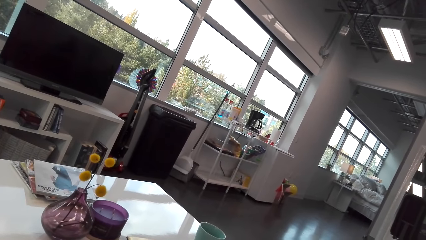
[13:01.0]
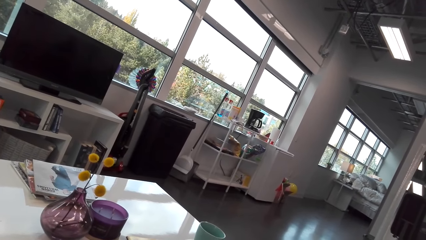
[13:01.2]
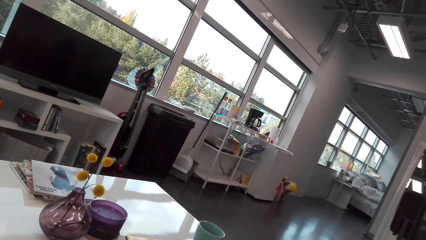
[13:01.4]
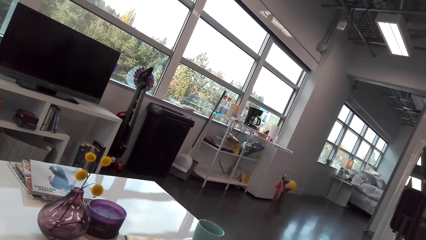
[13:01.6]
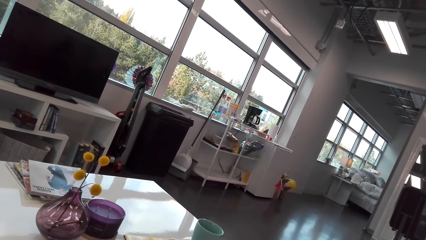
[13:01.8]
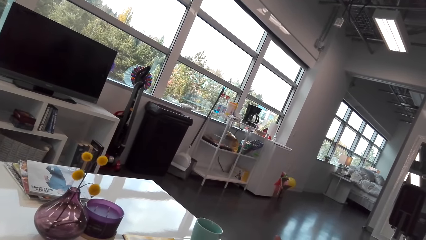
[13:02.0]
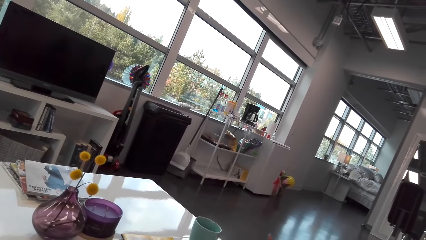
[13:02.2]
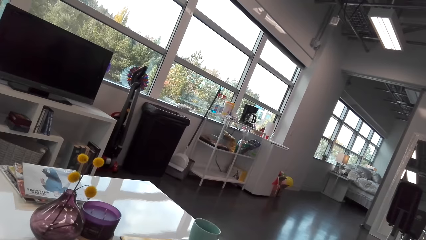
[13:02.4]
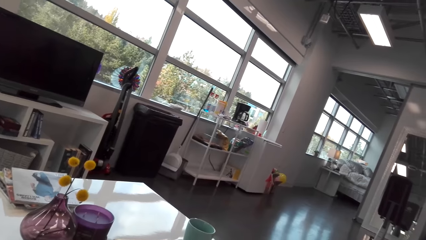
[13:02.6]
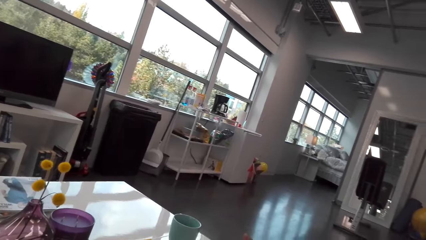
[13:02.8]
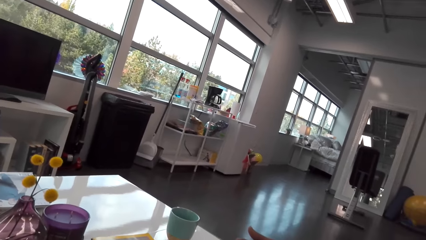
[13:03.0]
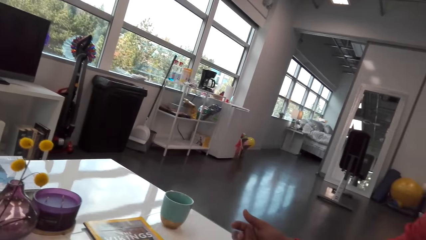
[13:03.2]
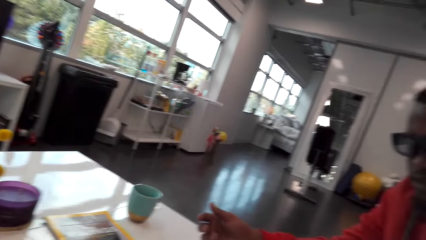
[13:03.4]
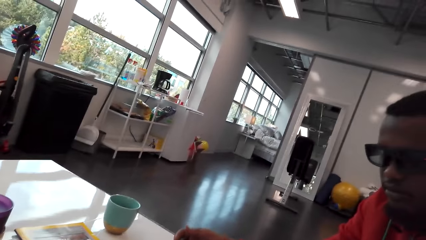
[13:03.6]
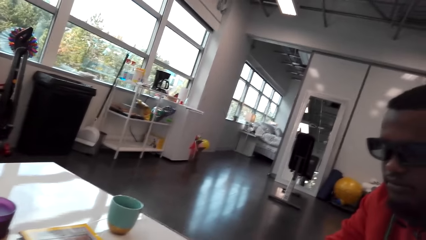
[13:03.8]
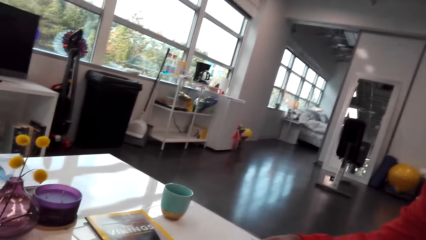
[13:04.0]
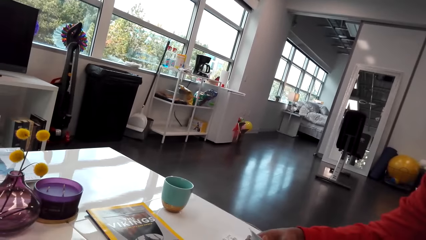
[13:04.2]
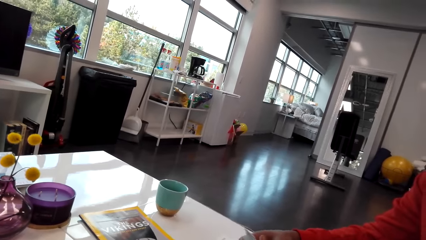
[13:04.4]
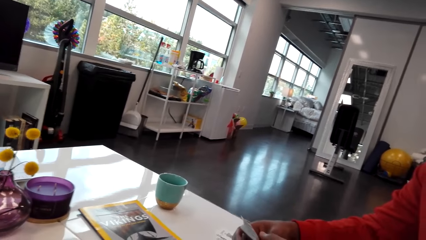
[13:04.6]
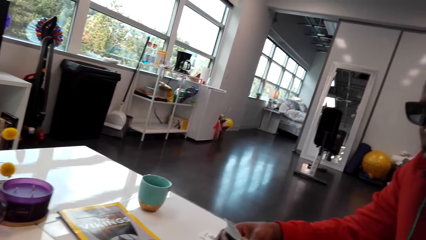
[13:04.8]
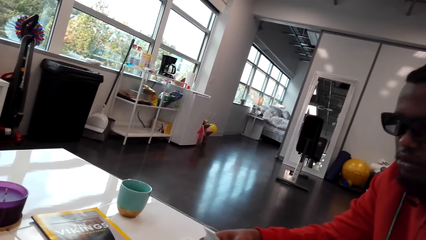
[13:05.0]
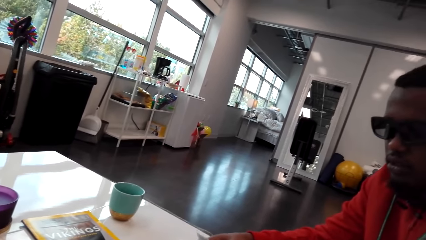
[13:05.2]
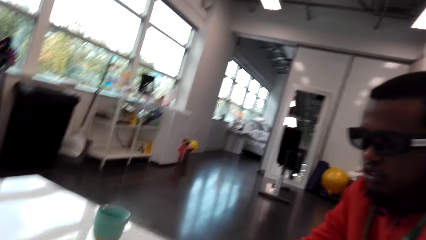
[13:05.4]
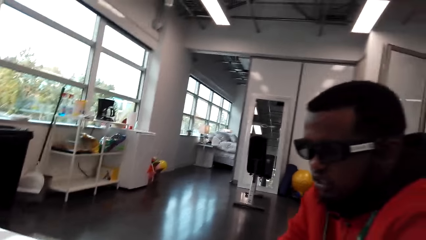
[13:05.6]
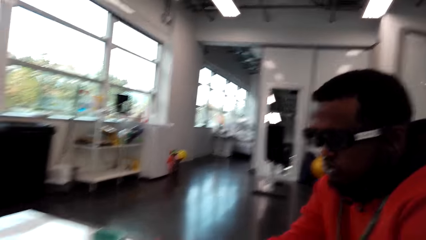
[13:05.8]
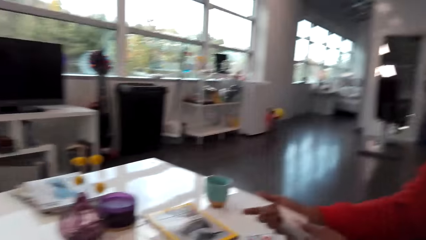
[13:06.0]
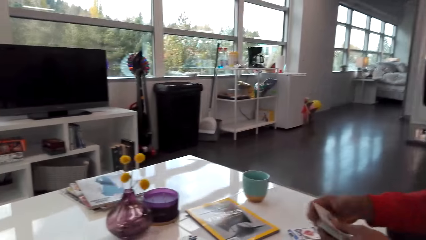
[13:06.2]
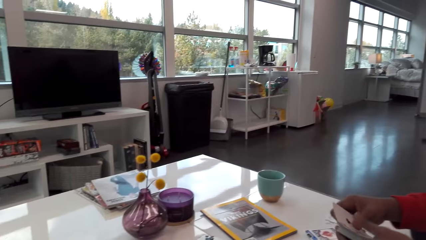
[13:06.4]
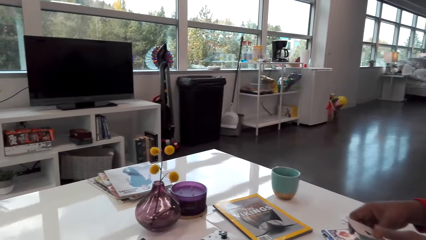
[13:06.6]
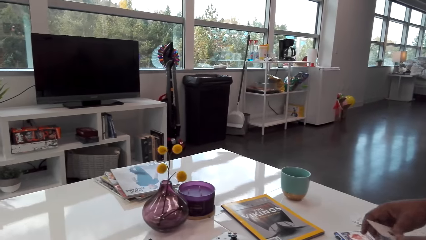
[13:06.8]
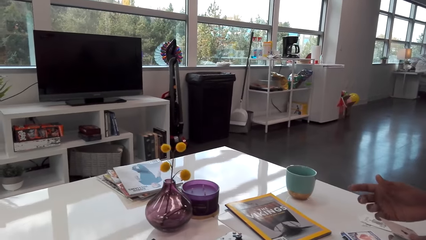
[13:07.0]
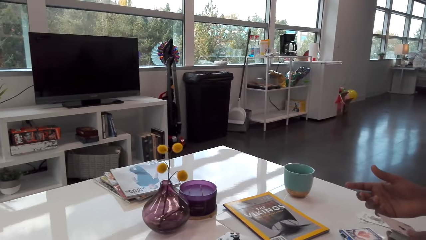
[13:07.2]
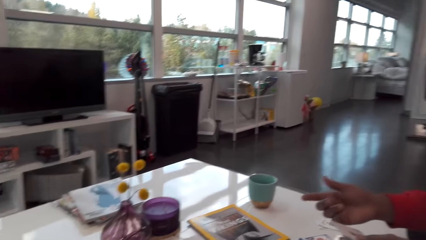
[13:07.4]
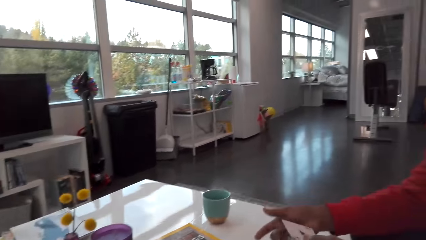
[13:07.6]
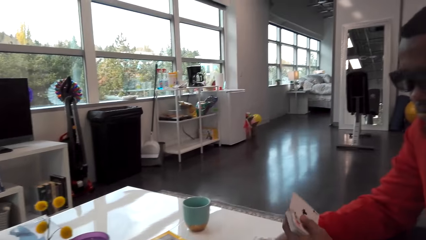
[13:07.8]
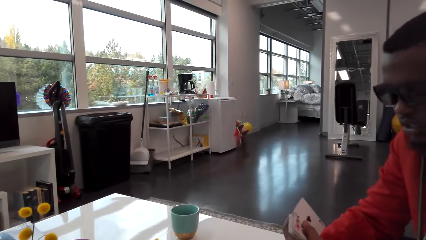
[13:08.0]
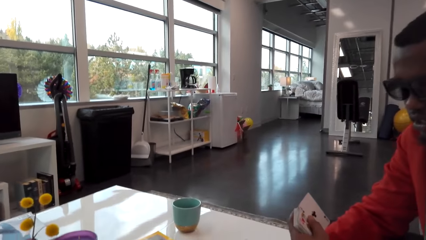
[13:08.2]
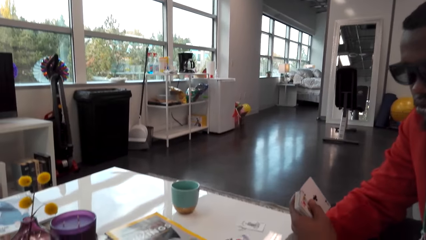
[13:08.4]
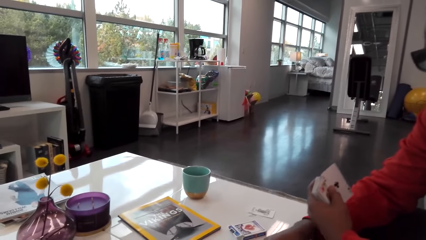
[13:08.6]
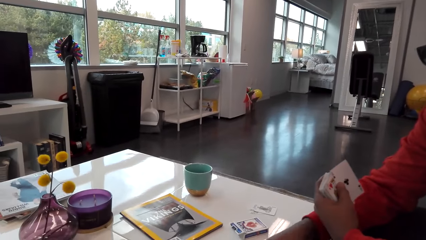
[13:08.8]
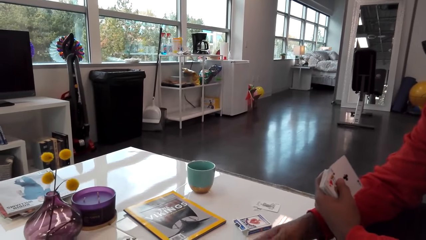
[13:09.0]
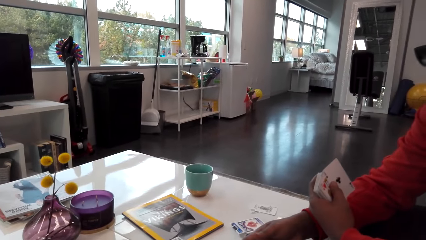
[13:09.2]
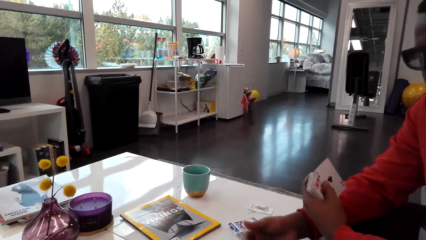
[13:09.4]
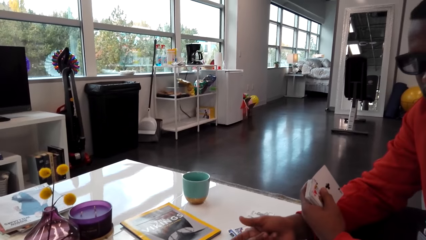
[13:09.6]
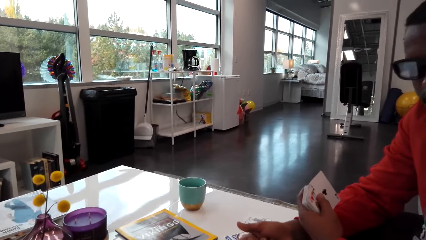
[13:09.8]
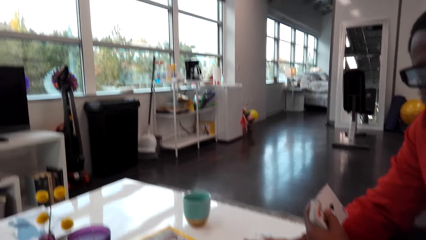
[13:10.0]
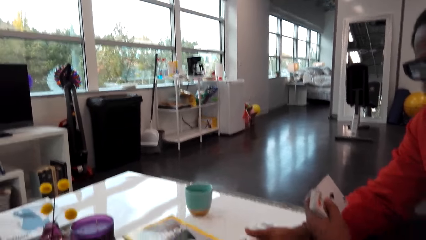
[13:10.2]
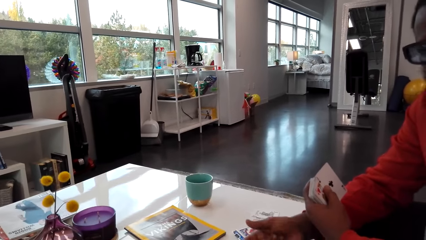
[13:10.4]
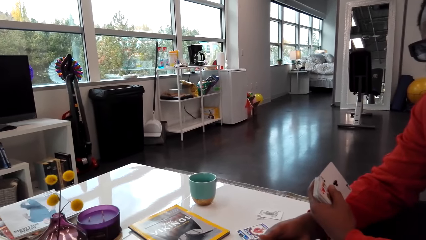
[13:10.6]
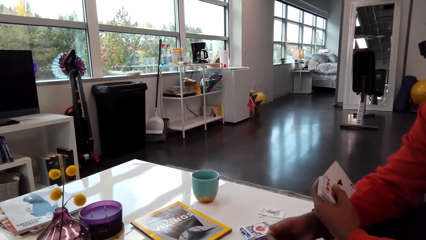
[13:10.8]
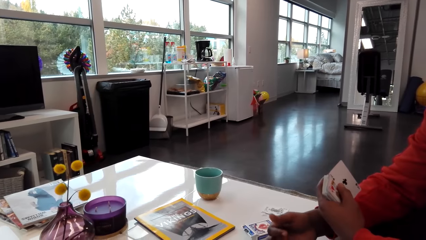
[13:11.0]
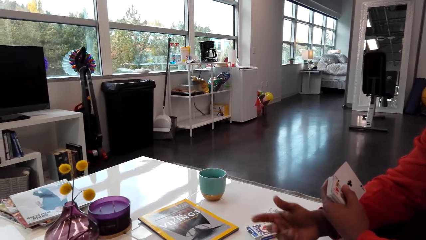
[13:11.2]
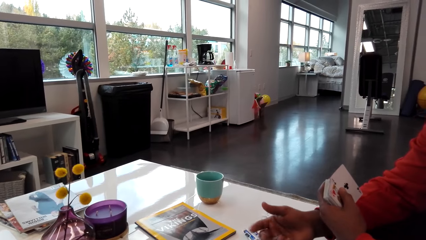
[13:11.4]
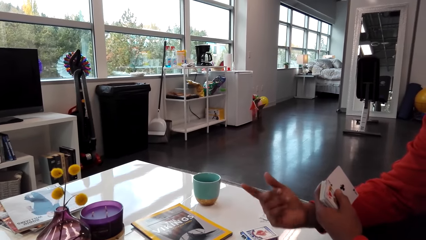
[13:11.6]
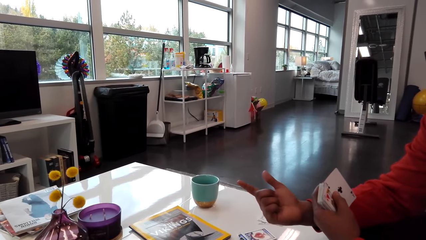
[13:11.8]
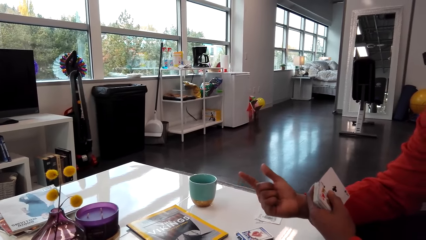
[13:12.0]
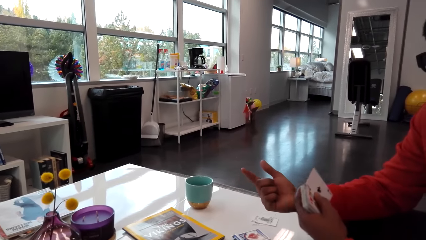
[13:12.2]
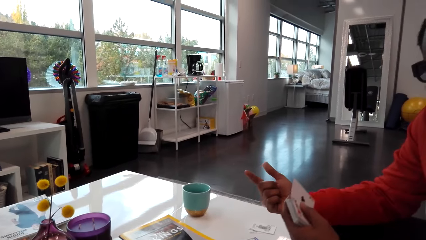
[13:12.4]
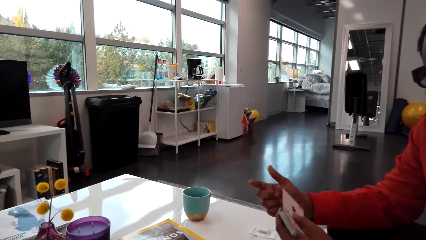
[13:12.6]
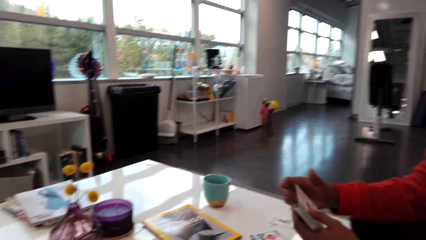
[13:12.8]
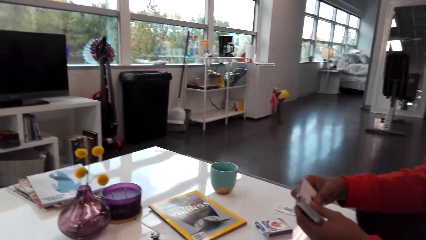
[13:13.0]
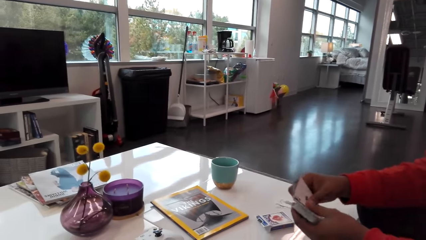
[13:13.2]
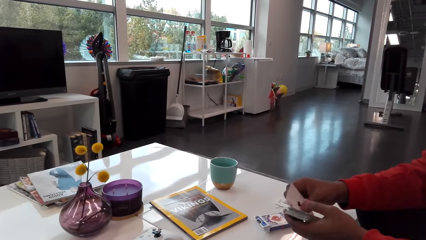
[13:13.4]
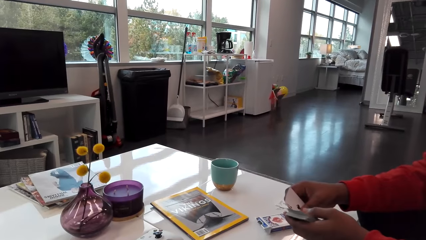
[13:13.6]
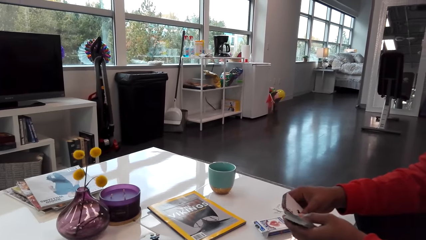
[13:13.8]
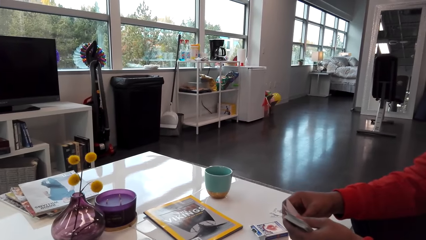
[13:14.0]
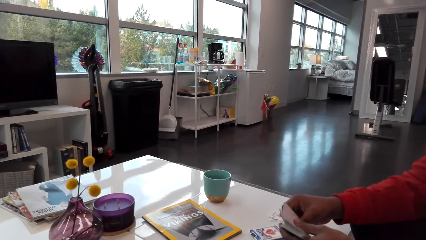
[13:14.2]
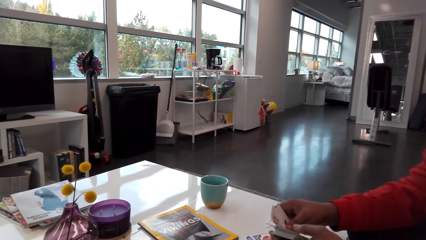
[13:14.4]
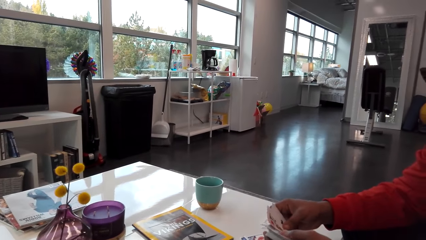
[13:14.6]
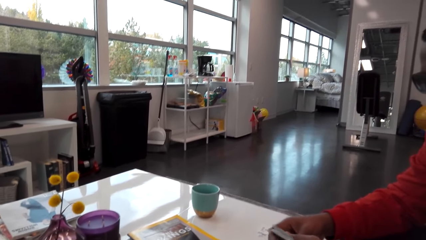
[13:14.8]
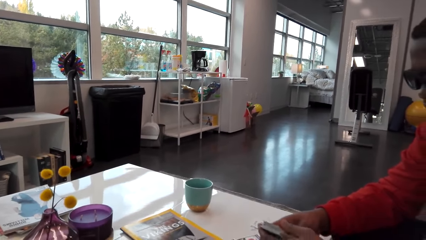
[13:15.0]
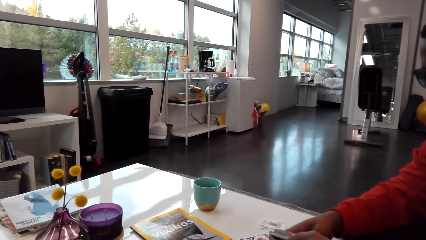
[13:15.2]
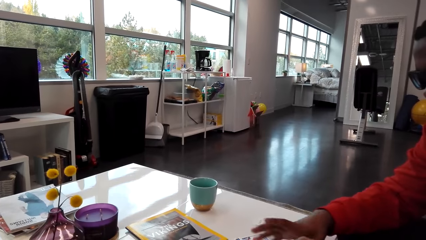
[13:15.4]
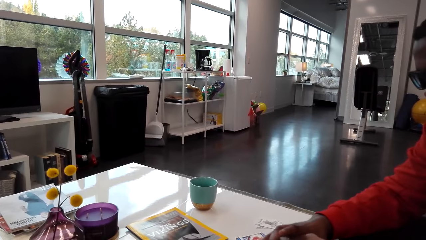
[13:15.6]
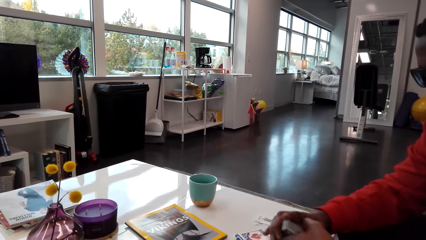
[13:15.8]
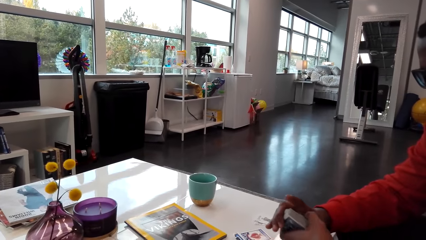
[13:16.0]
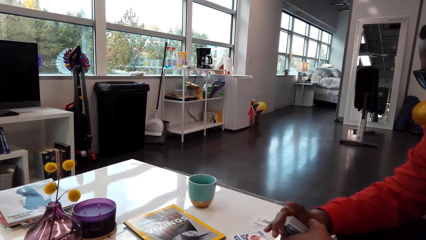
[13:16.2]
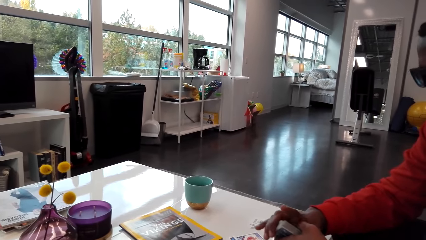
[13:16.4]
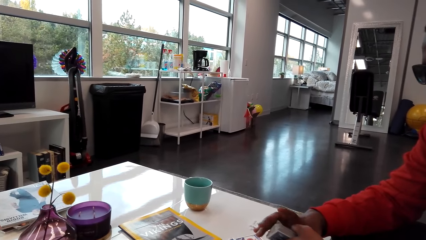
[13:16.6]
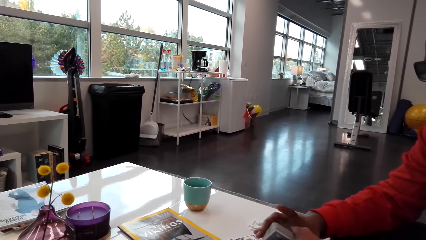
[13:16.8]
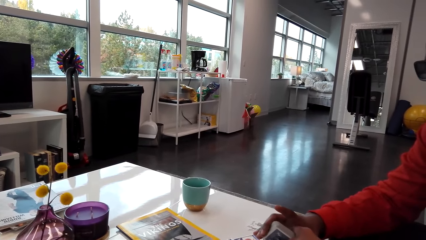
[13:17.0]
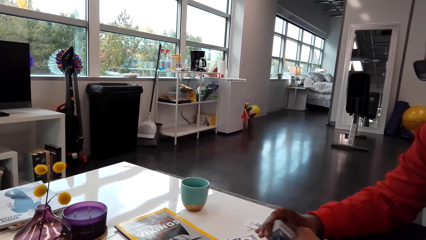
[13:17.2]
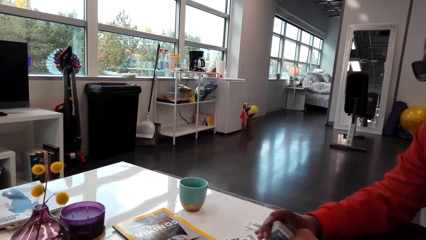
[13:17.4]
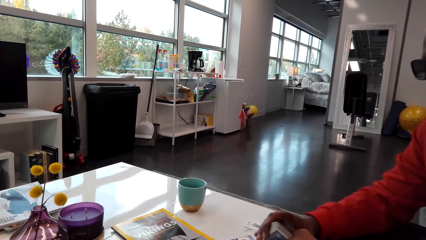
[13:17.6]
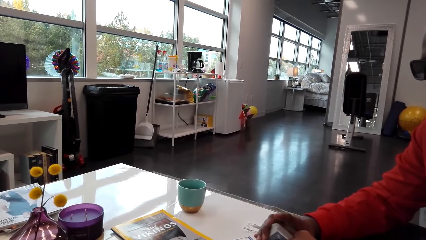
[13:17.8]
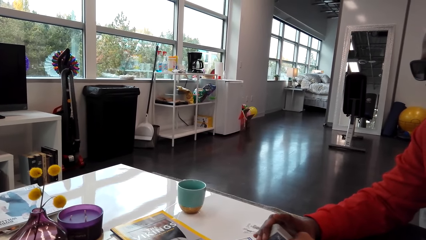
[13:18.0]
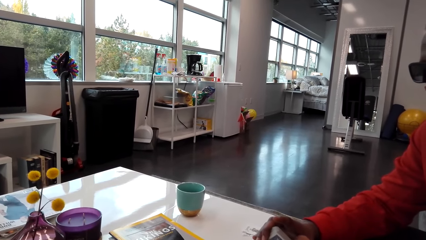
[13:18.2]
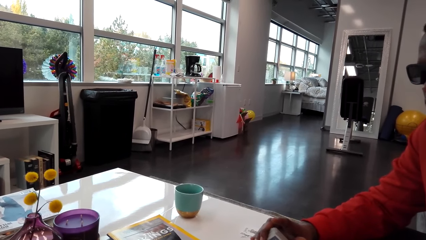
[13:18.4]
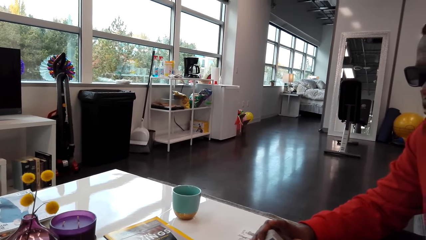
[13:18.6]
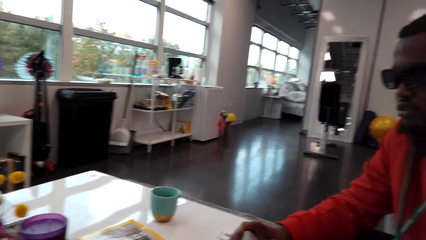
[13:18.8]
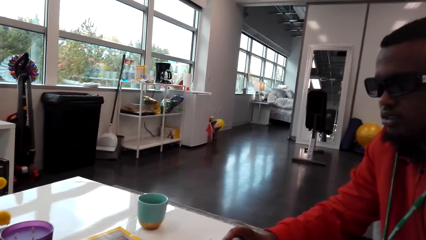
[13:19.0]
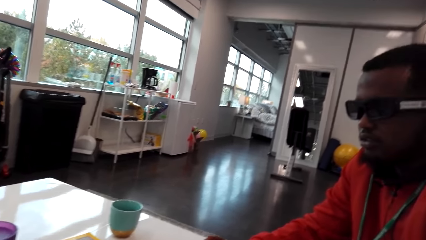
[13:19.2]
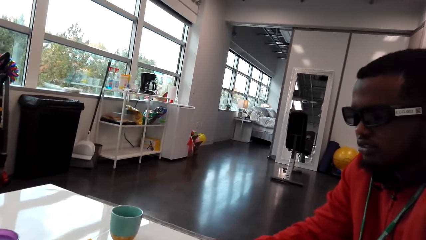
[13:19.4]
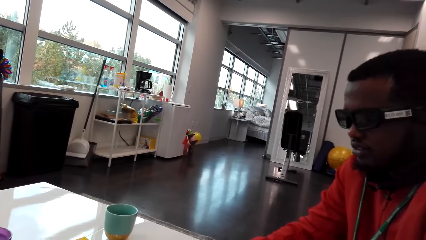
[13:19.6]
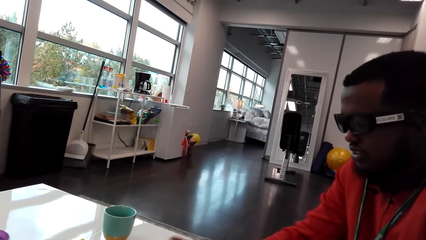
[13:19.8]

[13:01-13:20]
The camera wearer talks. A man talks. The man moves his right hand. The camera wearer talks. The man talks.
